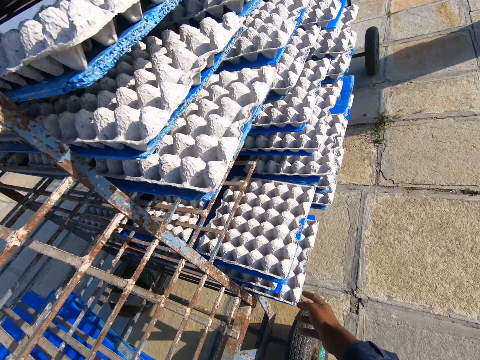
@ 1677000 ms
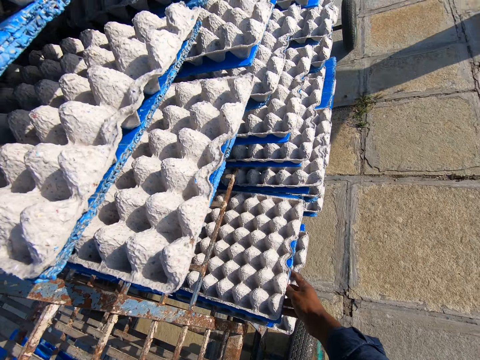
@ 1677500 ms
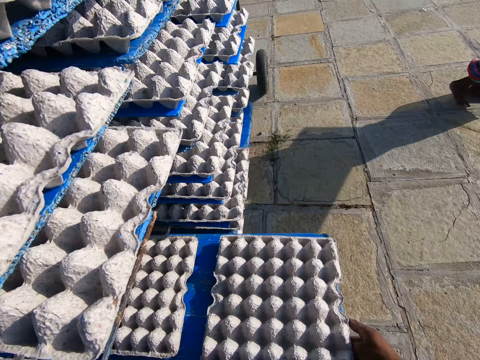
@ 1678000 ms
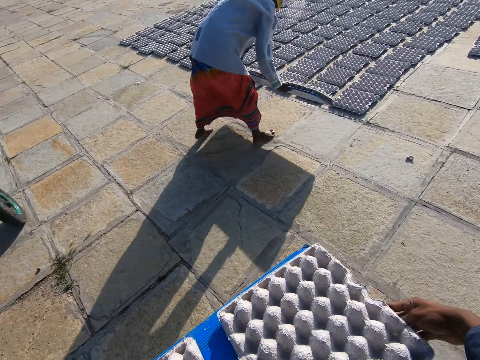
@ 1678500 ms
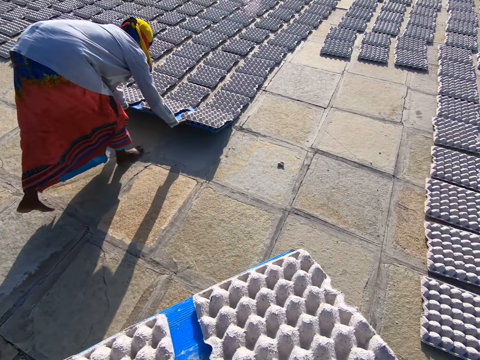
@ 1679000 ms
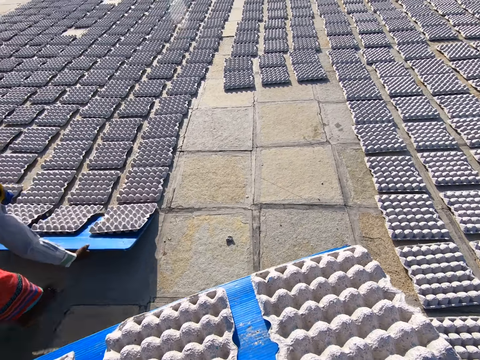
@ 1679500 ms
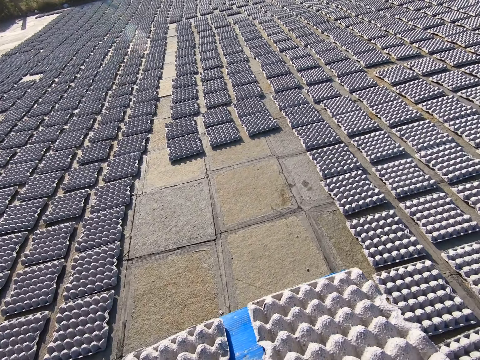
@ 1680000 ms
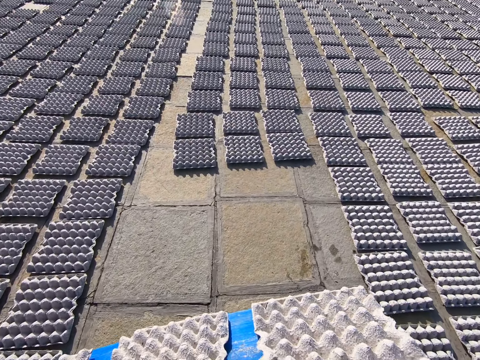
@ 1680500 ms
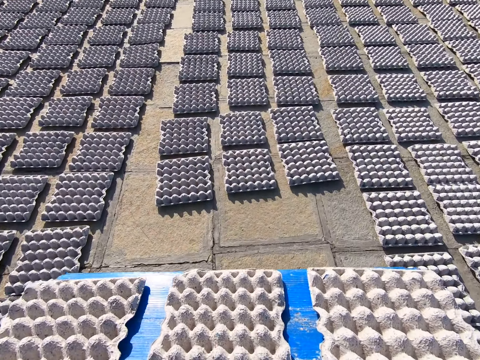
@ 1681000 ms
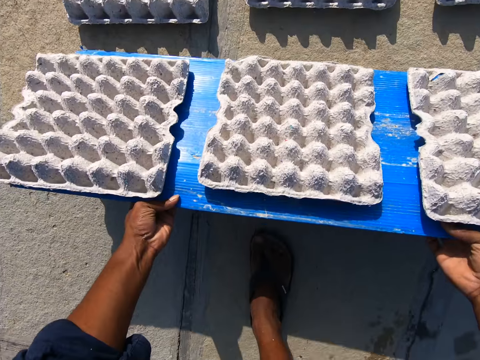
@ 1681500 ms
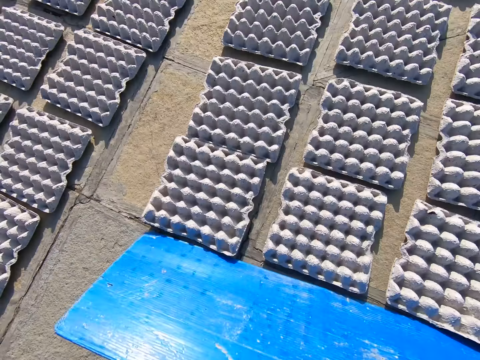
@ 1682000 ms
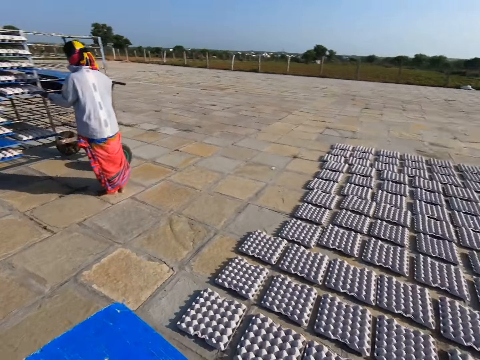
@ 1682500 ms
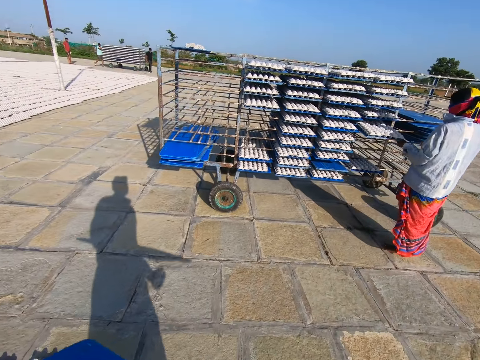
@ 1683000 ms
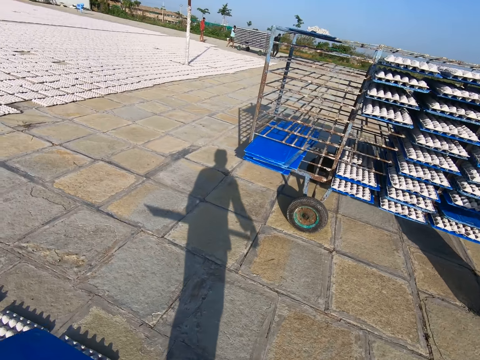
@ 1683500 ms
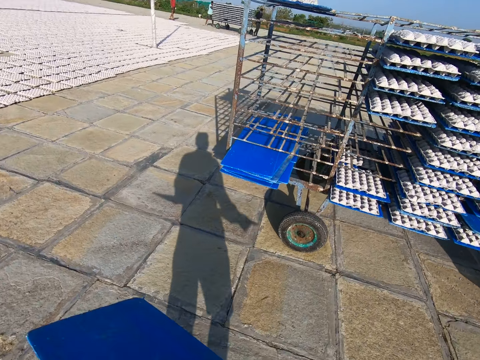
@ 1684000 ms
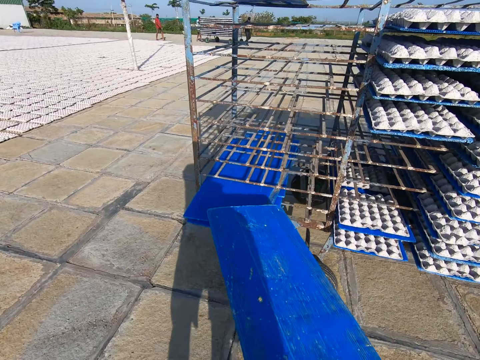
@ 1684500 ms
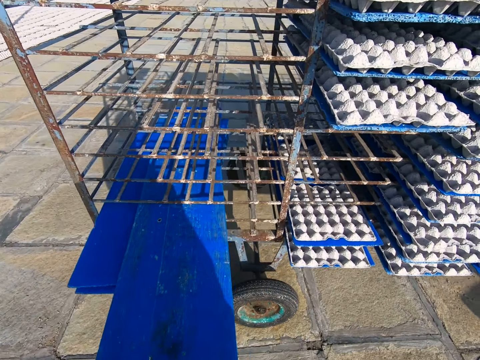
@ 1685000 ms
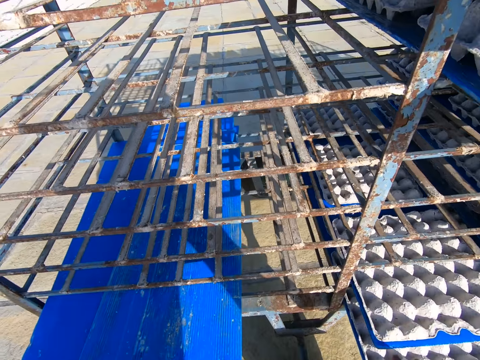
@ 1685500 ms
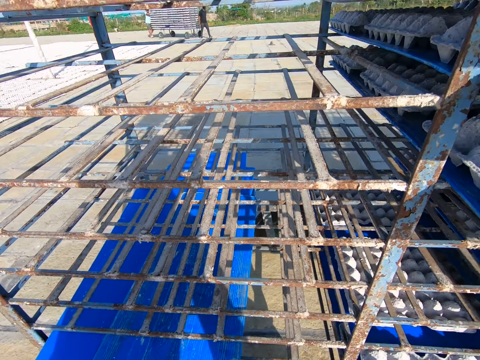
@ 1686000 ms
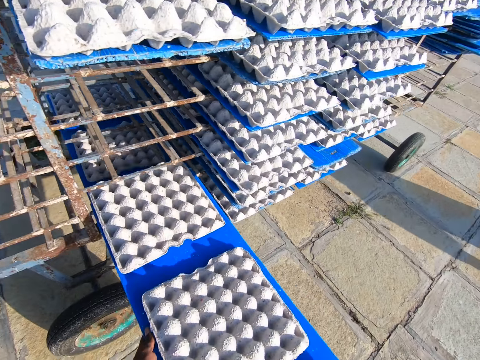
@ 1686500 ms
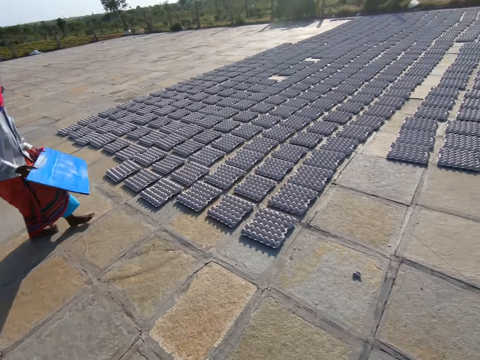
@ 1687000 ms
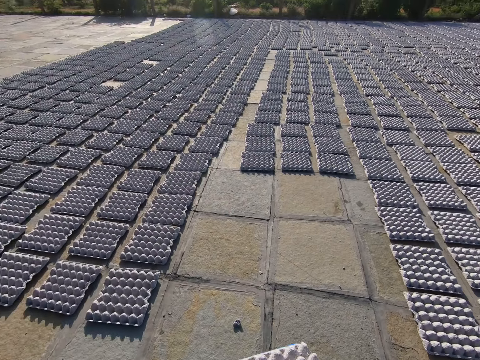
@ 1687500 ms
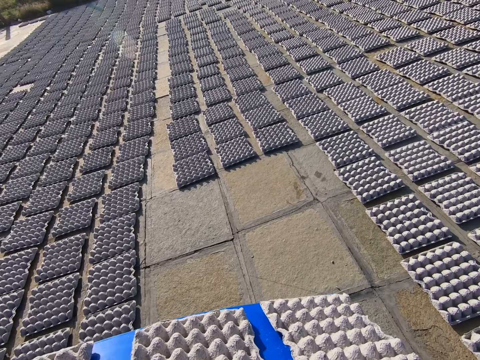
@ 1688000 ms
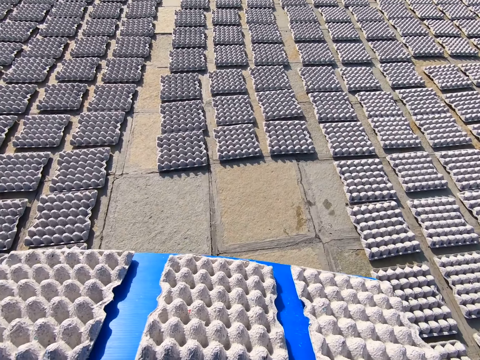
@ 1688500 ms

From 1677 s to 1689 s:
The camera wearer pulls a plastic board of egg trays from the rack with his right hand. The woman walks around and rests the plastic board of egg trays on the ground with her hands. The camera wearer walks away from the rack. The woman drops the egg trays on the plastic board on the ground with her hands. The camera wearer rests the plastic board of egg trays on the ground with his hands. He drops the egg trays on the plastic board on the ground with his hands. He walks towards the rack. The woman pulls a plastic board of egg trays from the rack with her left hand. The camera wearer slides the plastic board on the pile of plastic boards with his hands. He pulls a plastic board of egg trays from the rack with his right hand. He places his left hand on the plastic board of egg trays. He walks away from the rack.

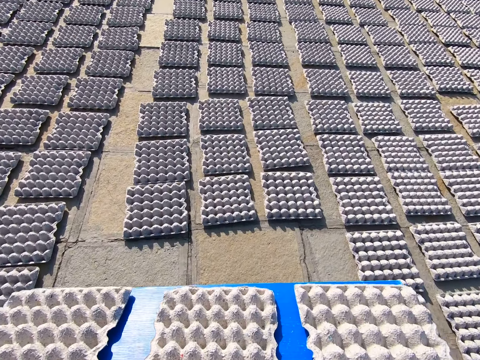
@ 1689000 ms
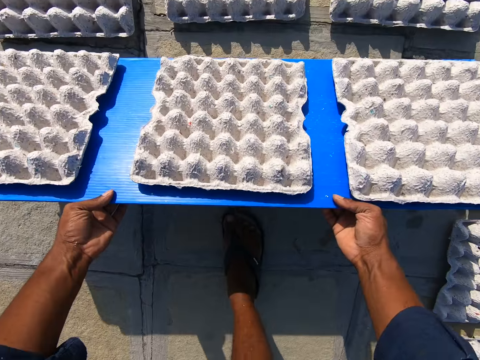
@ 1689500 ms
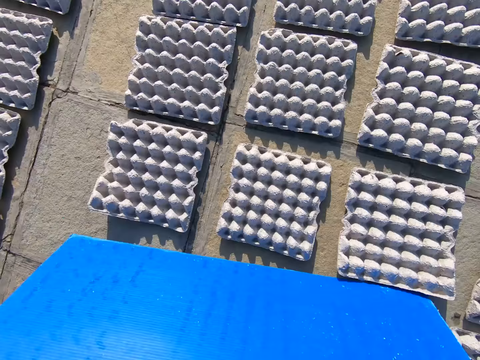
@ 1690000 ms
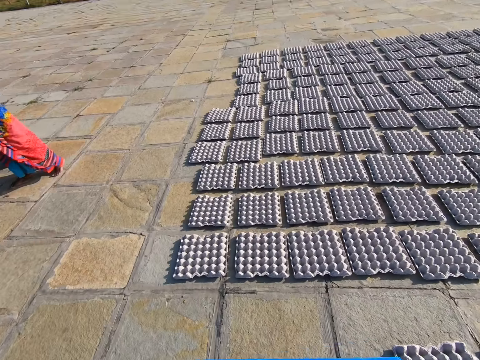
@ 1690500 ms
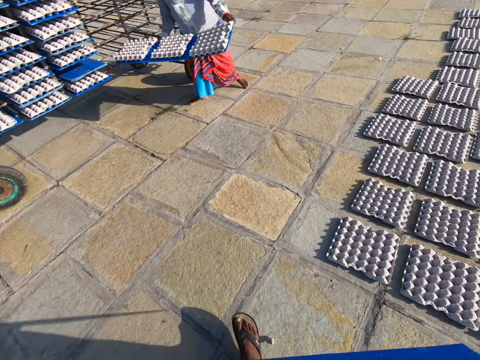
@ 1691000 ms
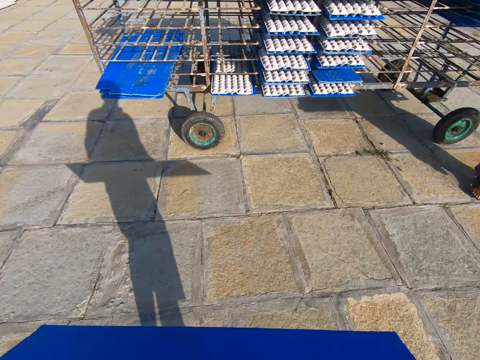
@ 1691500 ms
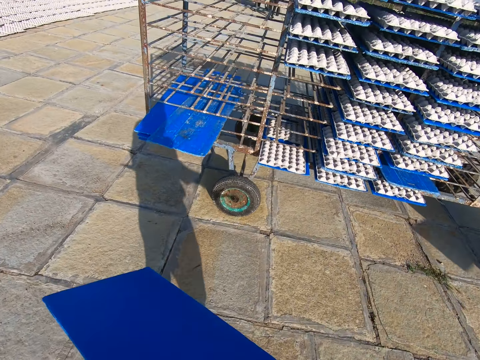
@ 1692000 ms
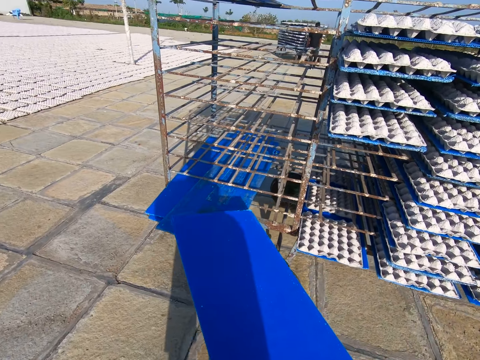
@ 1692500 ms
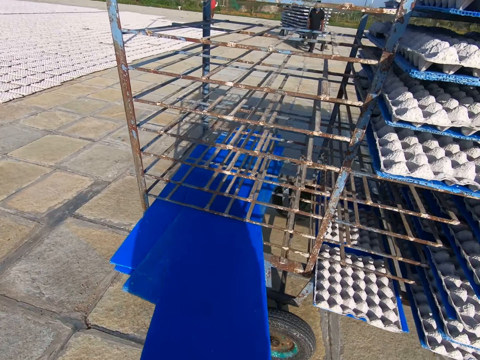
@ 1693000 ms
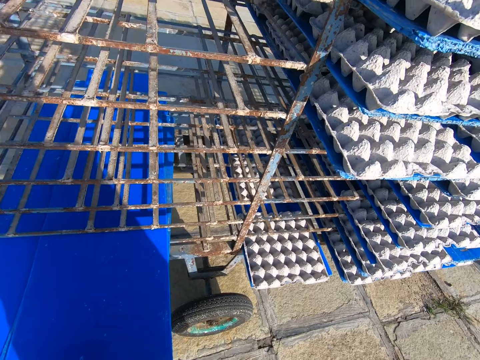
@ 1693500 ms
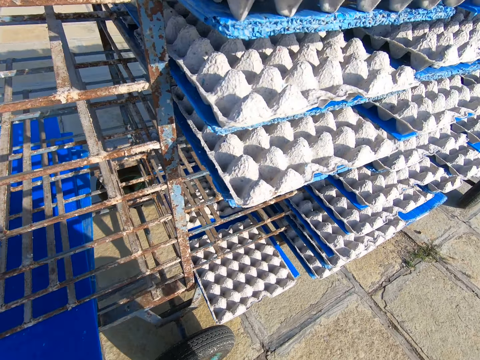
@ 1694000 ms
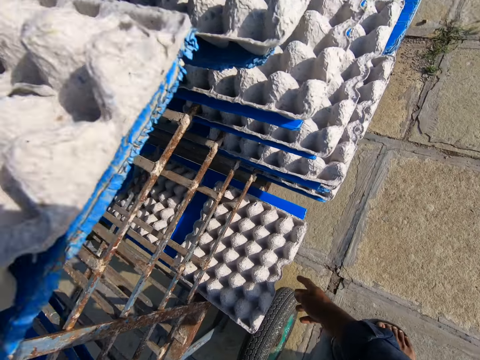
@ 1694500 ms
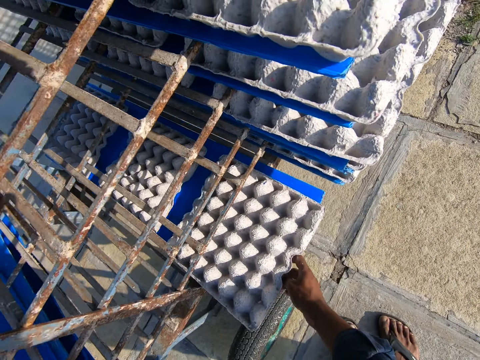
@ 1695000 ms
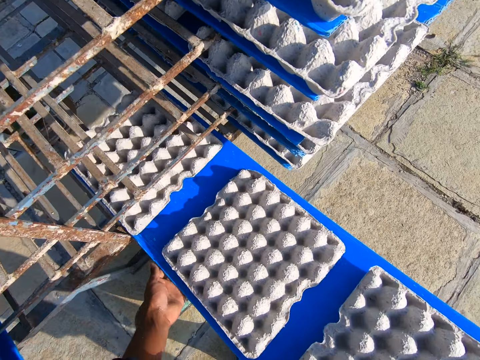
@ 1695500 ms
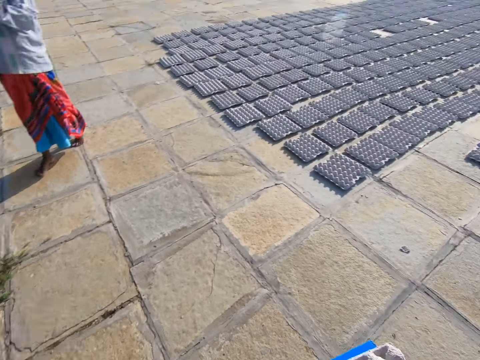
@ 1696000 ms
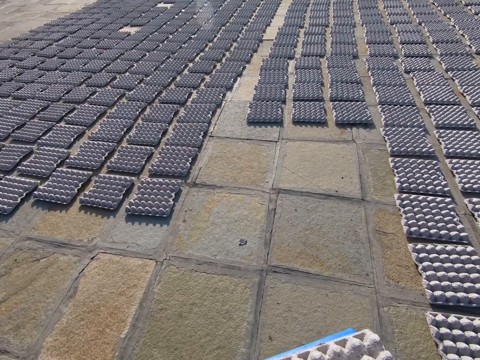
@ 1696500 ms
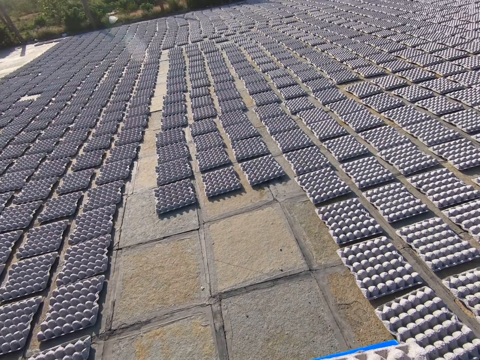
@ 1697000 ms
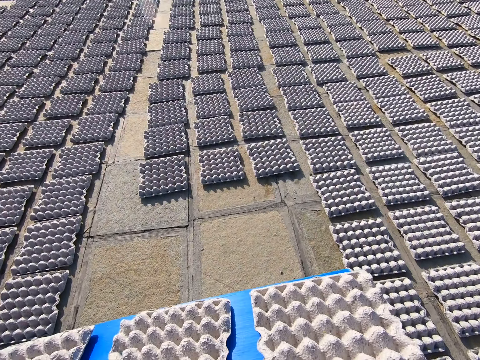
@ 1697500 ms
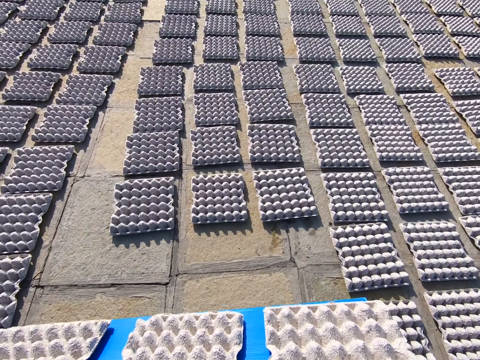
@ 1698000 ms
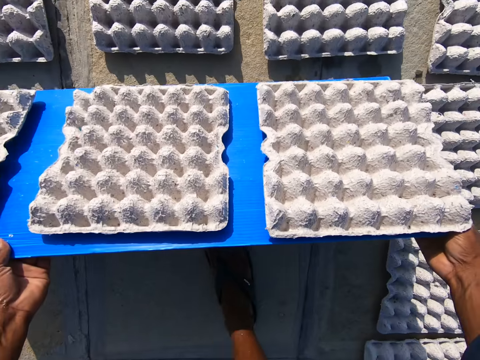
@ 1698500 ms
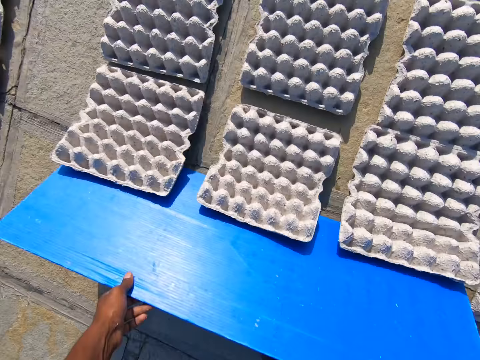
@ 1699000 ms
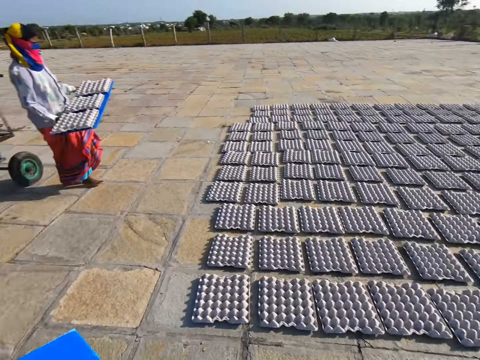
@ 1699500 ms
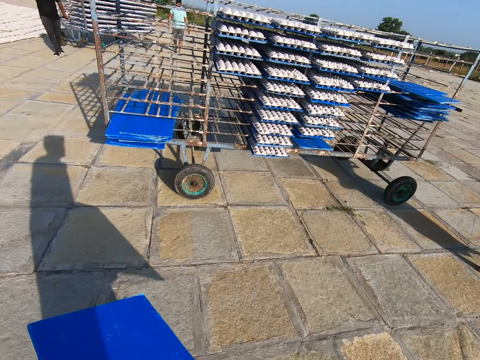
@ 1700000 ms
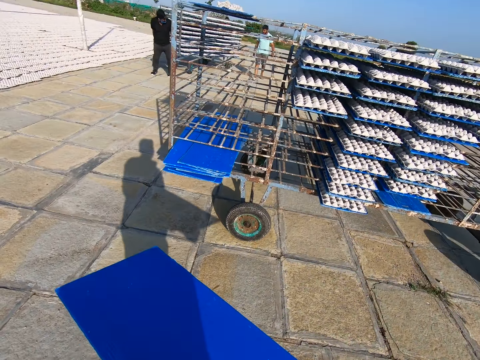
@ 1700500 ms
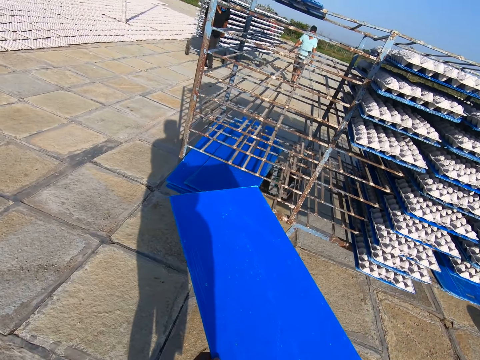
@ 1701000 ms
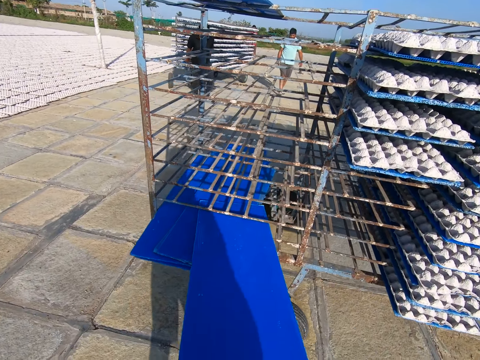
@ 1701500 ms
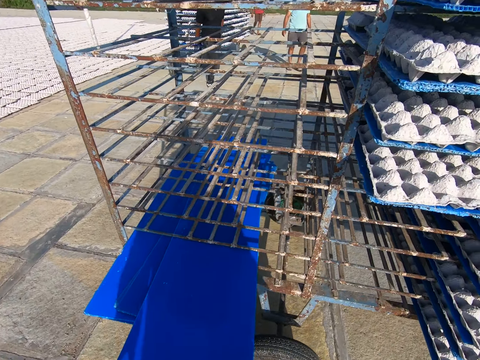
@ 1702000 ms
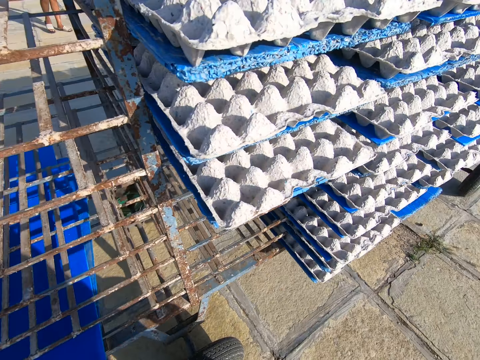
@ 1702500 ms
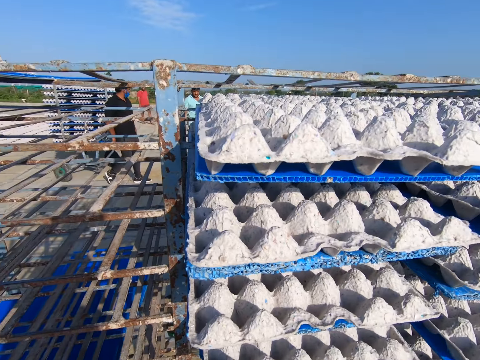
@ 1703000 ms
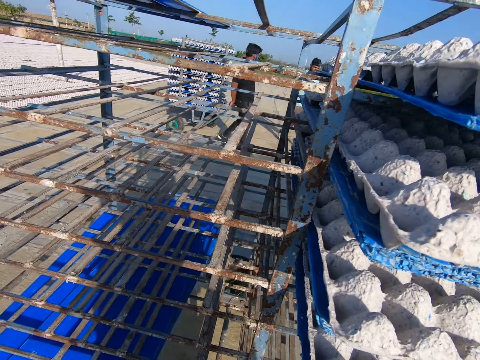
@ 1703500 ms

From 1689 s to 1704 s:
The camera wearer rests the plastic board of egg trays on the ground with his hands. He drops the egg trays on the plastic board on the ground with his hands. The woman pulls a plastic board of egg trays from the rack with her hands. The camera wearer walks towards the rack. A man wheels a rack on the floor with his hands. The camera wearer slides the plastic board on the pile of plastic boards with his hands. He pulls a plastic board of egg trays from the rack with his right hand. He places his left hand on the plastic board of egg trays. He walks away from the rack. He rests the plastic board of egg trays on the ground with his hands. He drops the egg trays on the plastic board on the ground with his hands. The woman walks around. The camera wearer walks towards the rack. He slides the plastic board on the pile of plastic boards with his hands.
